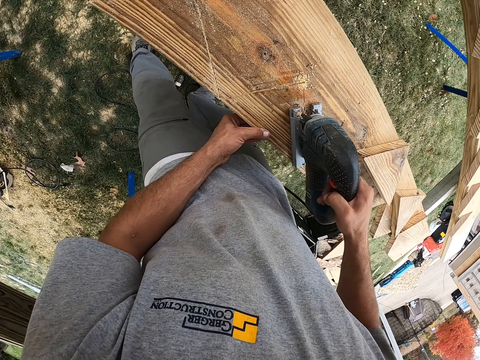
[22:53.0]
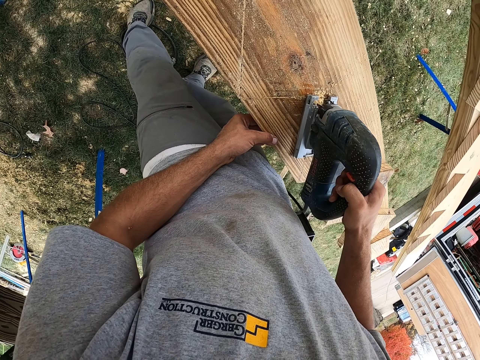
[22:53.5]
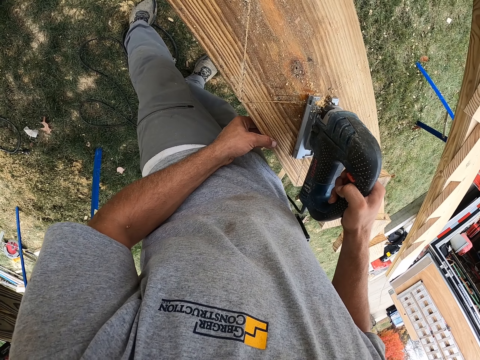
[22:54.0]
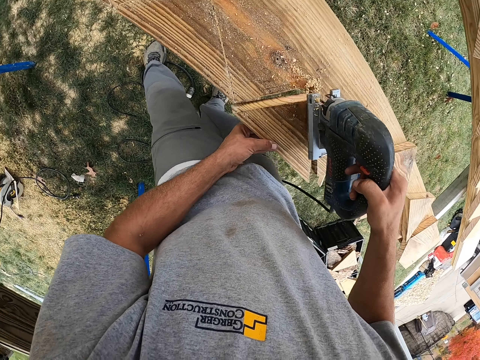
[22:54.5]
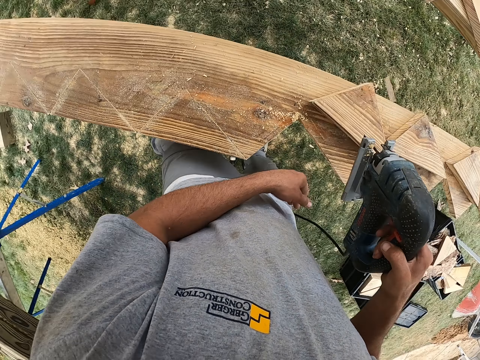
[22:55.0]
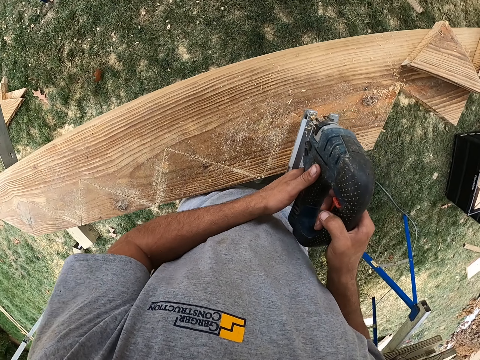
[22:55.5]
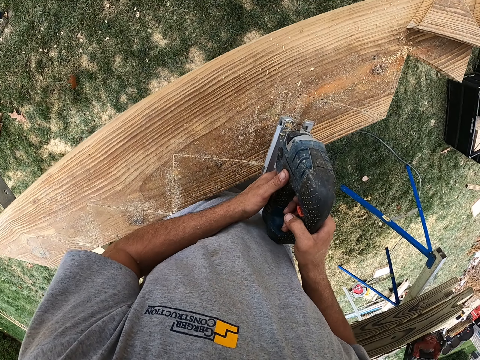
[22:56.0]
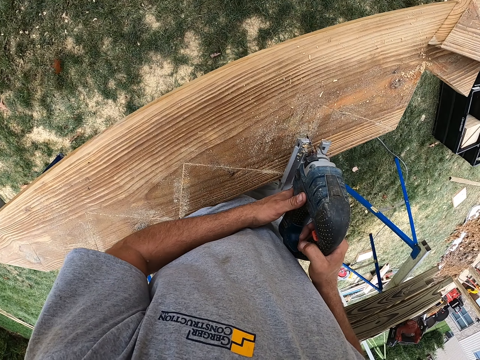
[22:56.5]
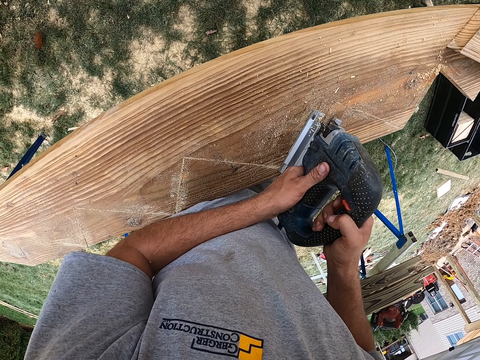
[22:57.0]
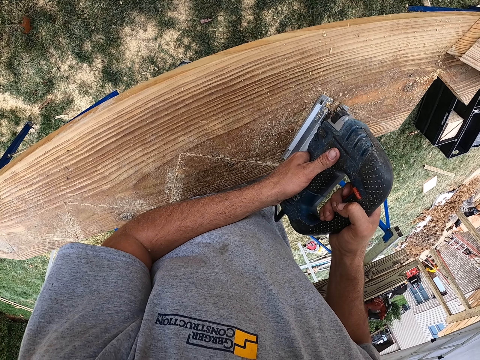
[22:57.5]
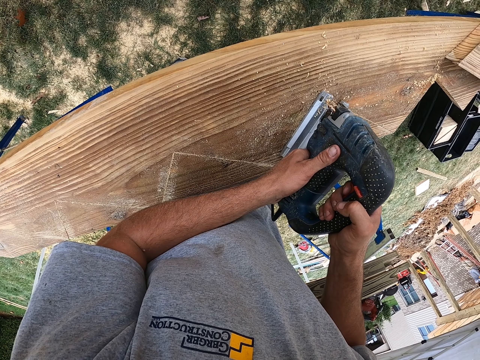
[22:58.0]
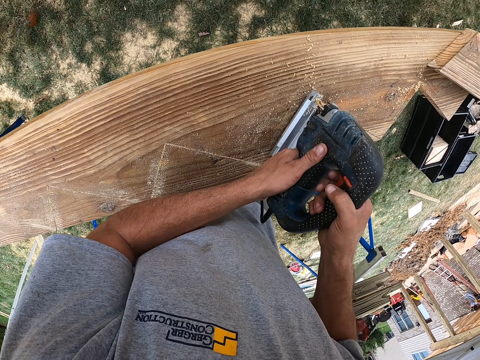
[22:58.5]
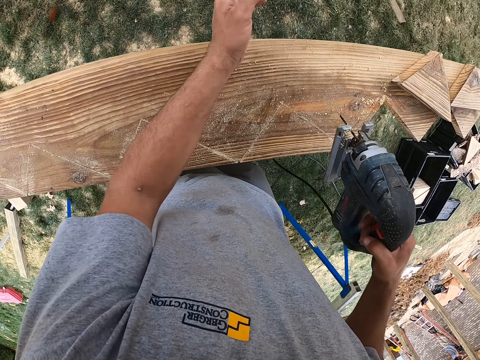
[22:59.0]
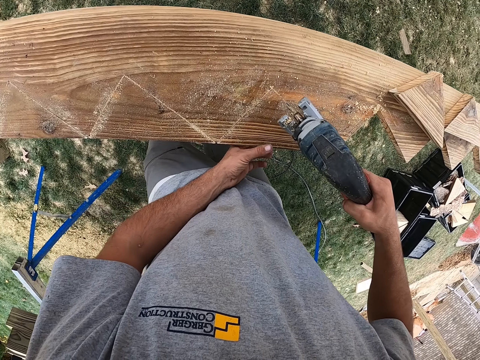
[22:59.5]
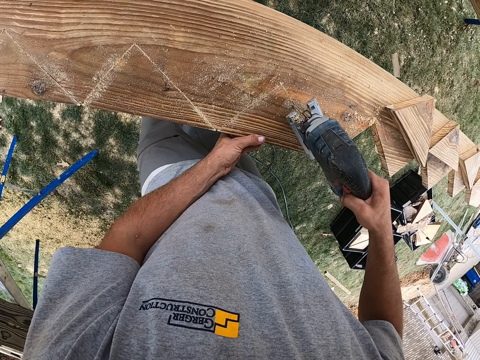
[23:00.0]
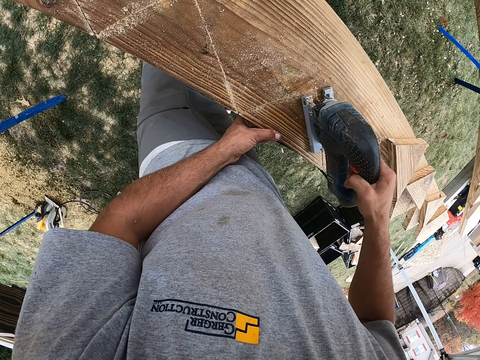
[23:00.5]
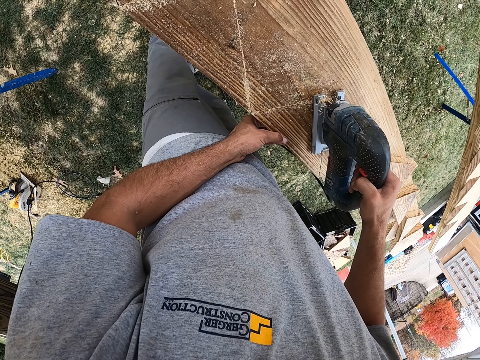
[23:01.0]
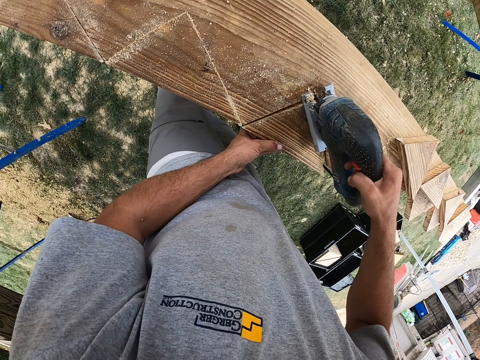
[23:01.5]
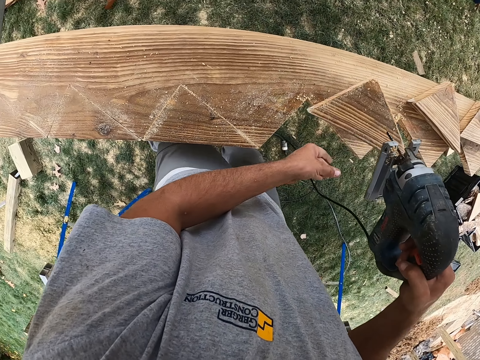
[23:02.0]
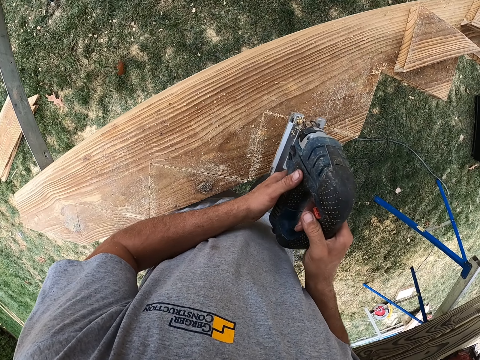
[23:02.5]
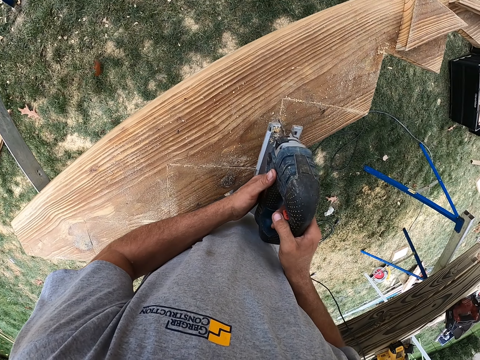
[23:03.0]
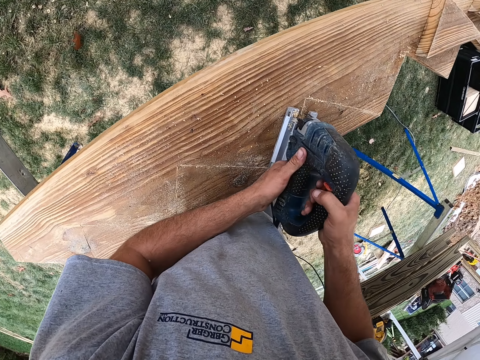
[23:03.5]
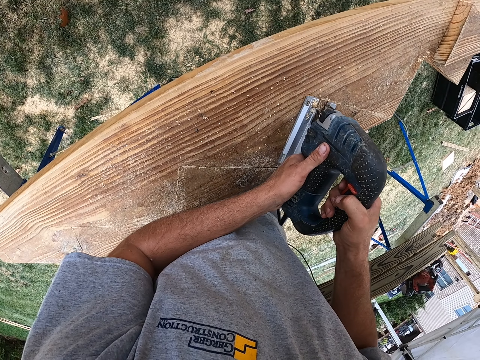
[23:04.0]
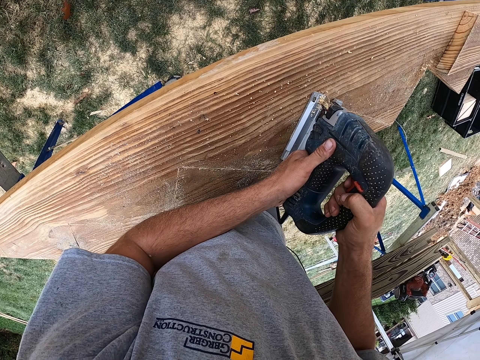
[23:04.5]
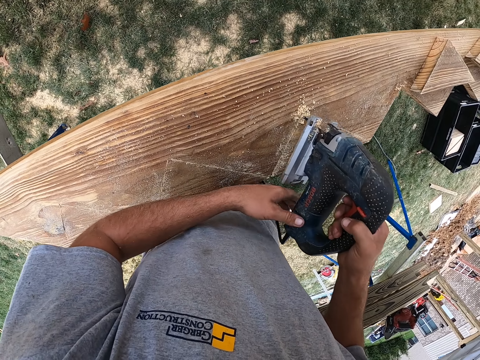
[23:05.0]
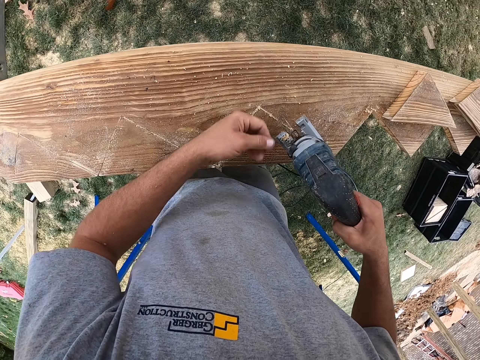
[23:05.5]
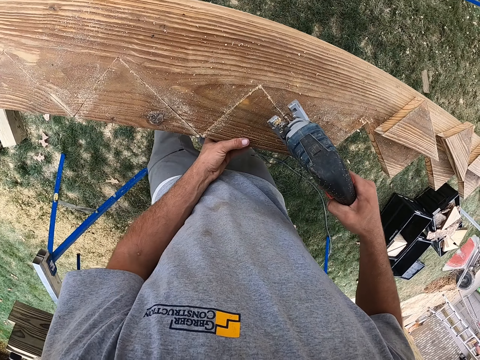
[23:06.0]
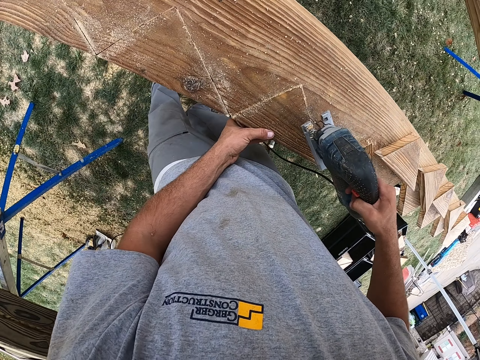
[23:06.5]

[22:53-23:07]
The camera wearer puts the piece of wood down. They cut the wood. They put the wood piece aside. They cut the wood.

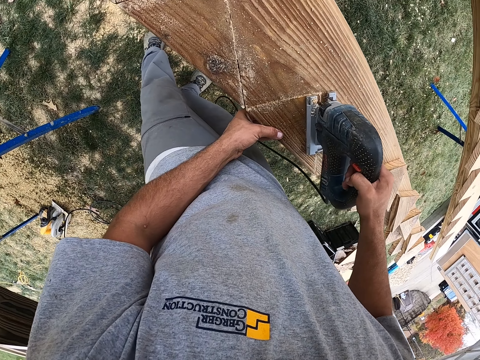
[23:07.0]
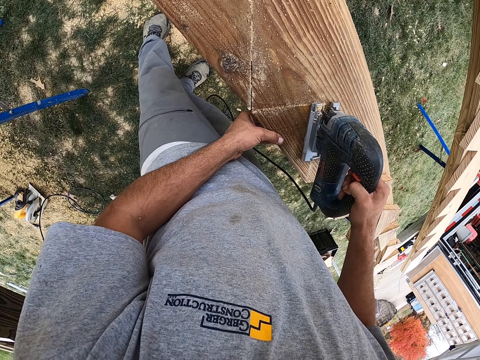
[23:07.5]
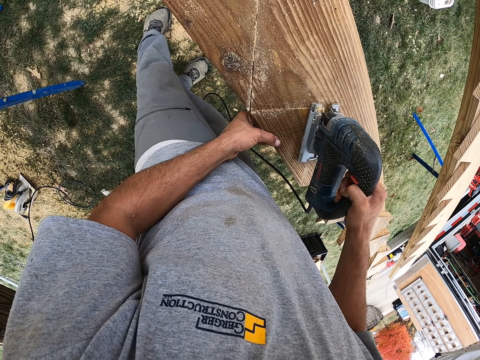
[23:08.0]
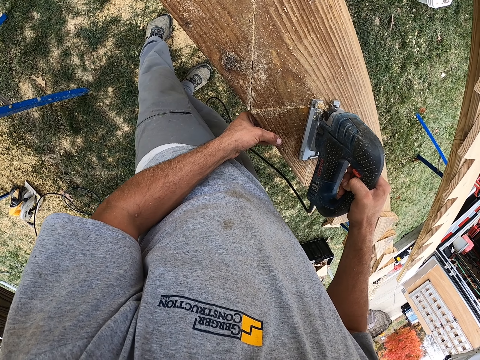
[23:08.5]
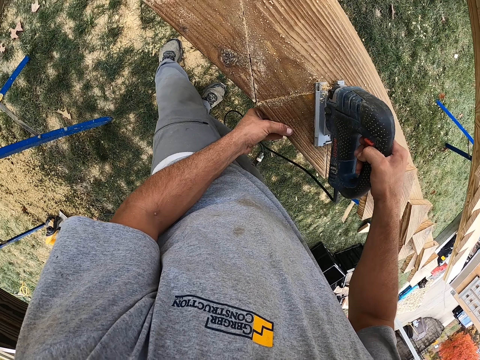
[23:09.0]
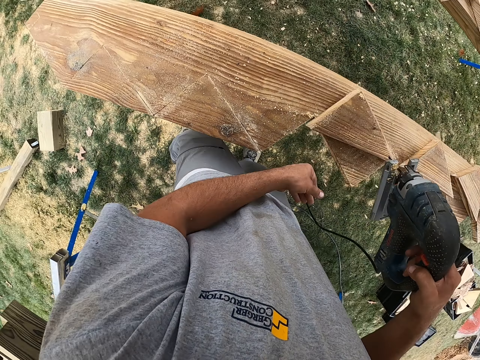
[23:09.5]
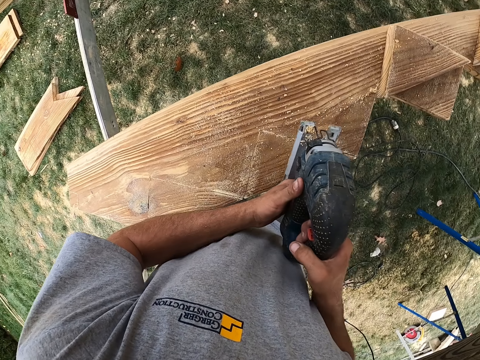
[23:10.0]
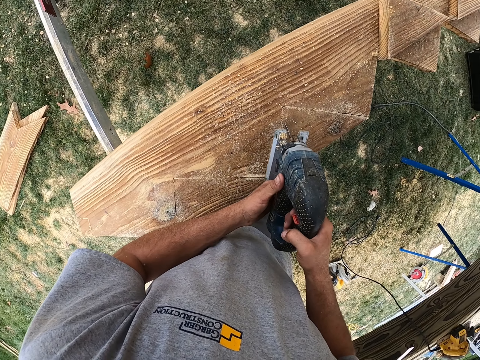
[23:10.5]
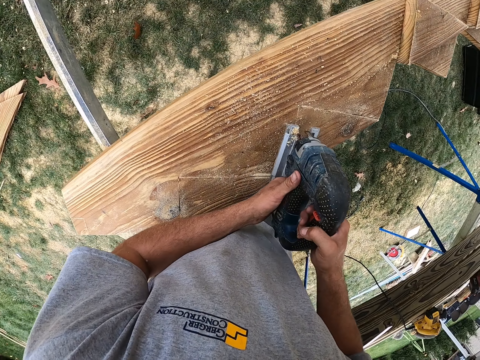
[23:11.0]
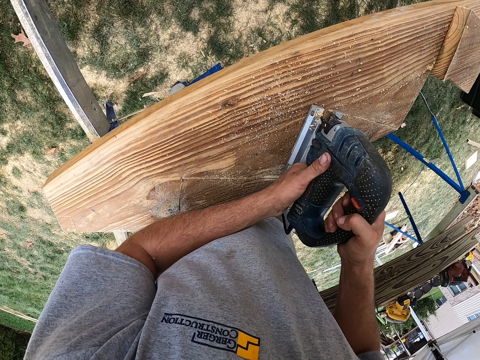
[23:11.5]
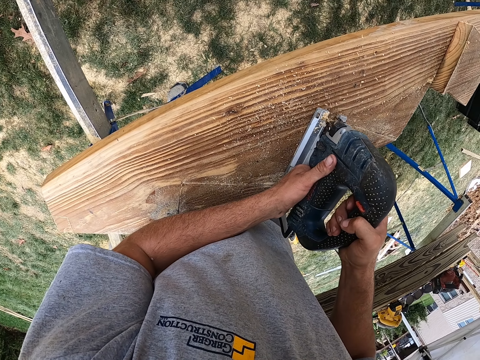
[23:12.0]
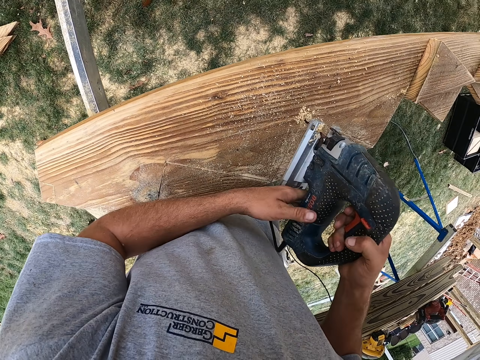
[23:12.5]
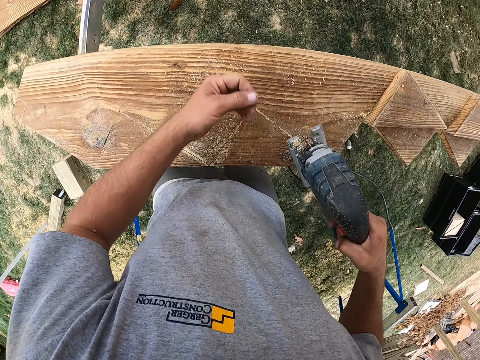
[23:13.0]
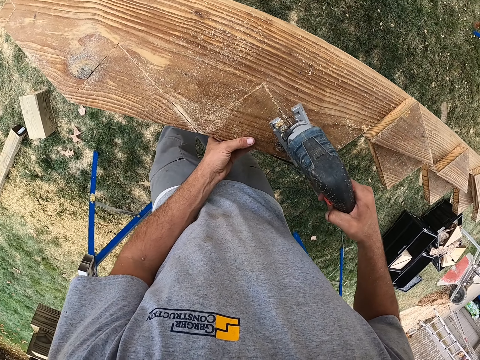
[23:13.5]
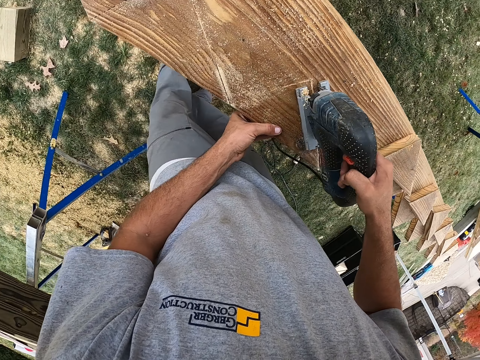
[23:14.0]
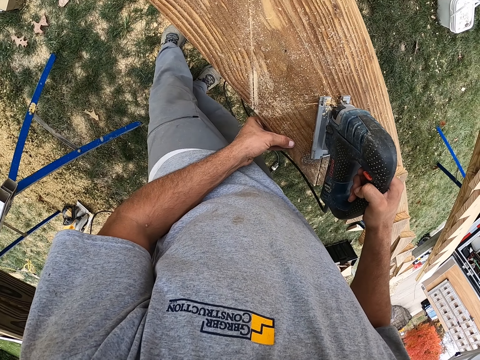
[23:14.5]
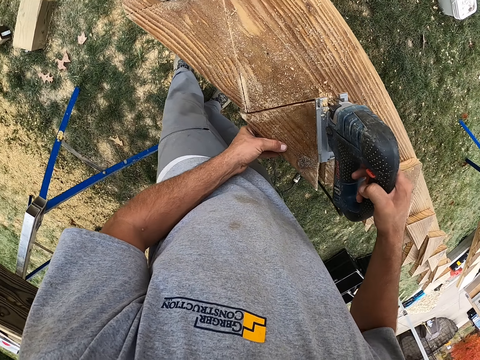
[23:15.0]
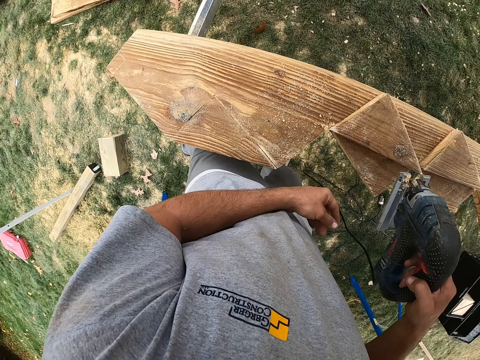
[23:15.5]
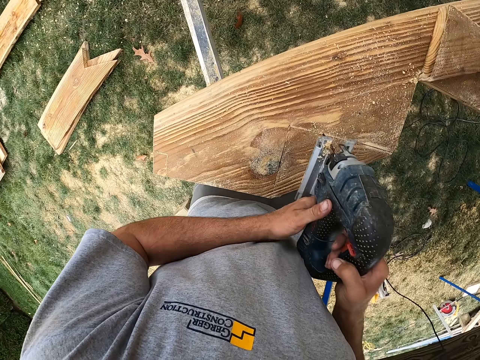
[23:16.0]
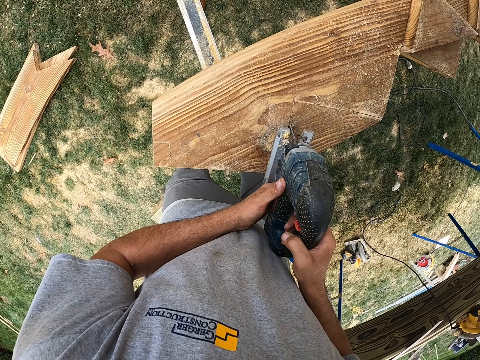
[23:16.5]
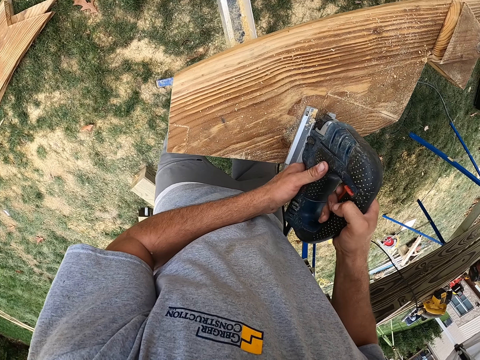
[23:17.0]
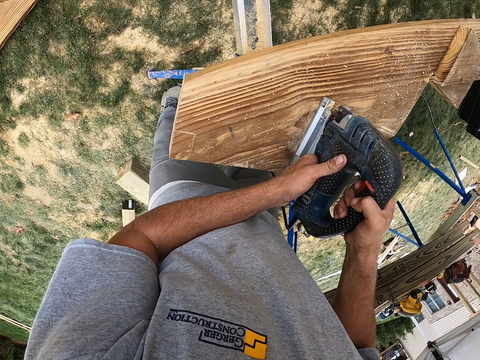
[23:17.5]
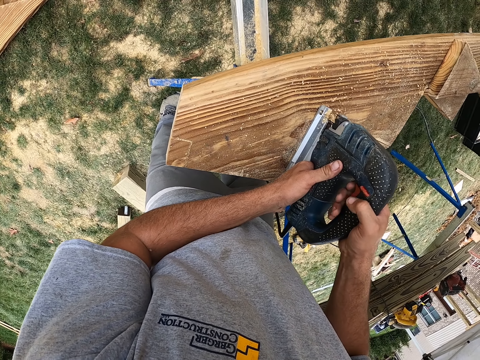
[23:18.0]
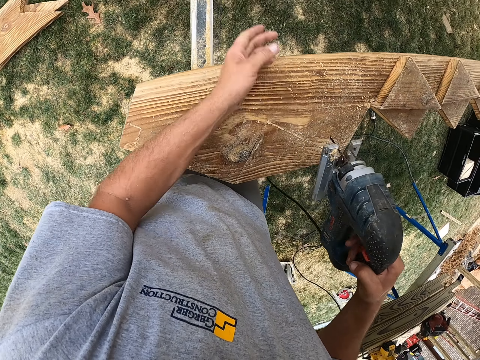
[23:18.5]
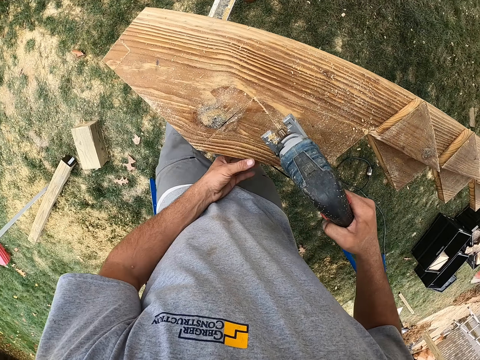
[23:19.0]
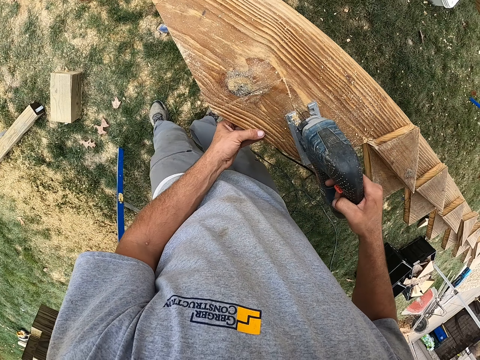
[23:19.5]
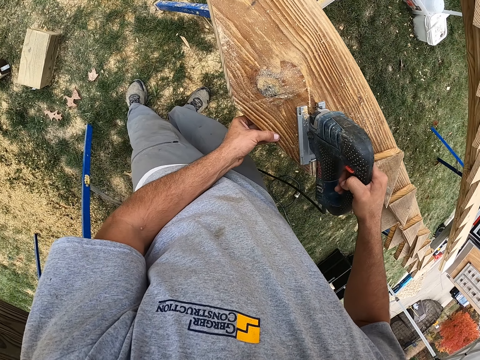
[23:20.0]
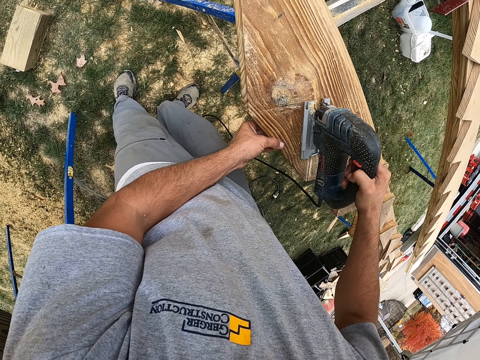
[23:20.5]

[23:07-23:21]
The camera wearer puts the wood piece aside. They cut the wood. They put the wood piece aside. They cut the wood.
